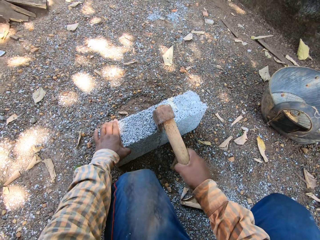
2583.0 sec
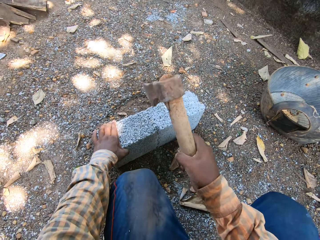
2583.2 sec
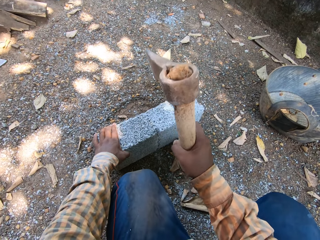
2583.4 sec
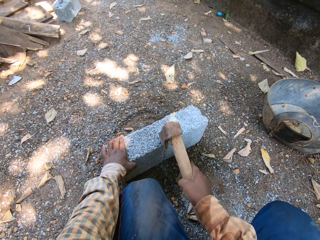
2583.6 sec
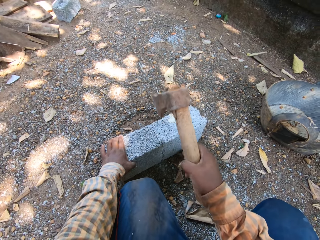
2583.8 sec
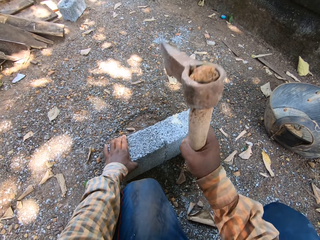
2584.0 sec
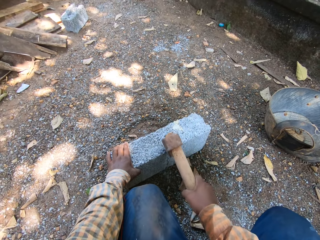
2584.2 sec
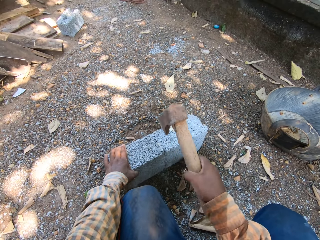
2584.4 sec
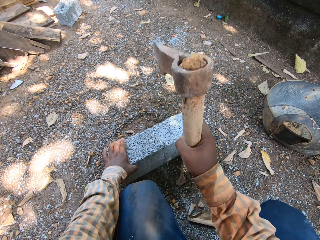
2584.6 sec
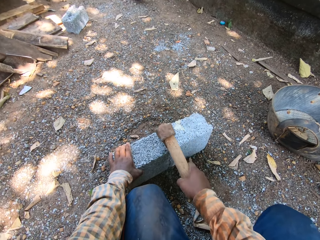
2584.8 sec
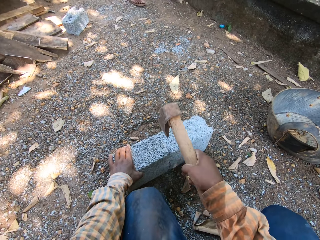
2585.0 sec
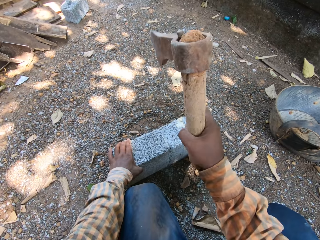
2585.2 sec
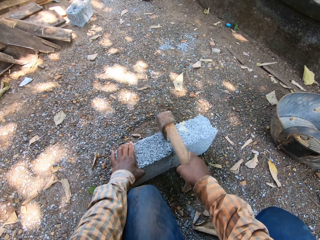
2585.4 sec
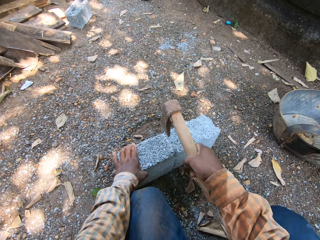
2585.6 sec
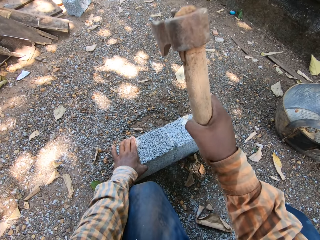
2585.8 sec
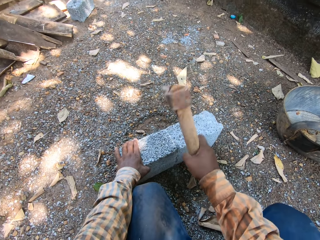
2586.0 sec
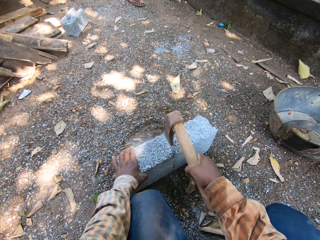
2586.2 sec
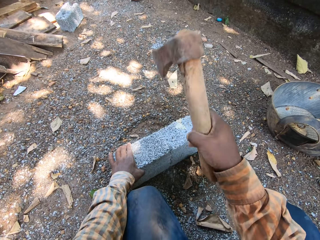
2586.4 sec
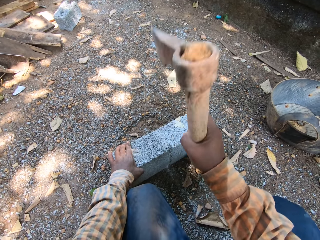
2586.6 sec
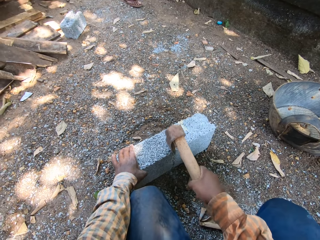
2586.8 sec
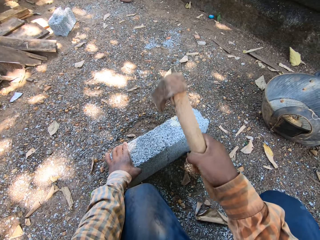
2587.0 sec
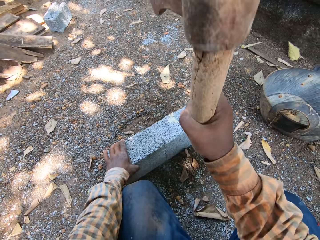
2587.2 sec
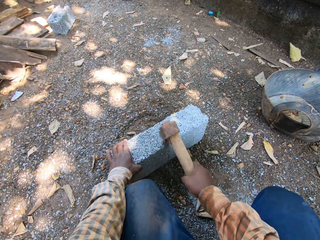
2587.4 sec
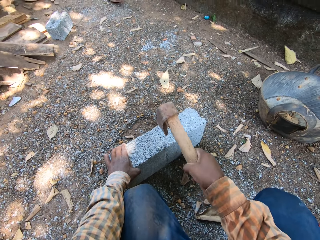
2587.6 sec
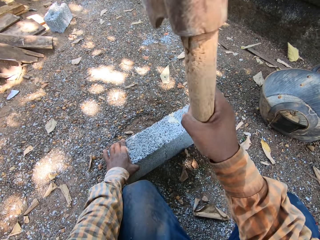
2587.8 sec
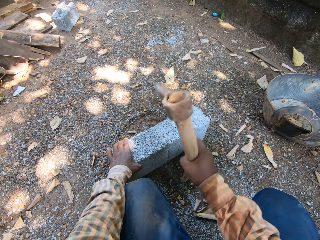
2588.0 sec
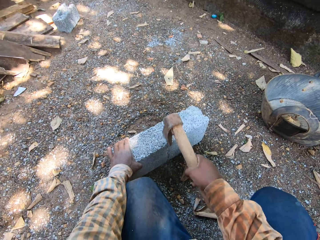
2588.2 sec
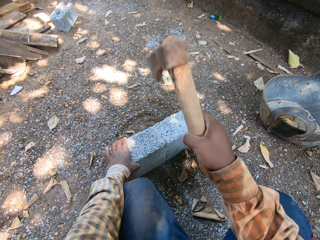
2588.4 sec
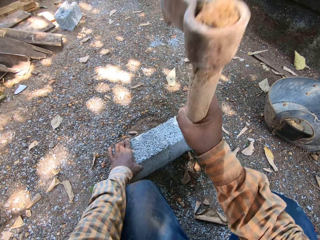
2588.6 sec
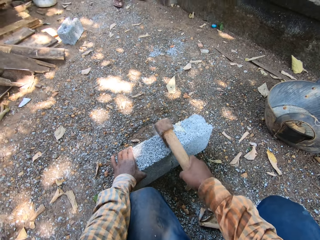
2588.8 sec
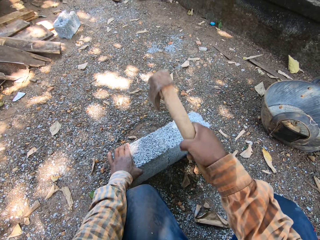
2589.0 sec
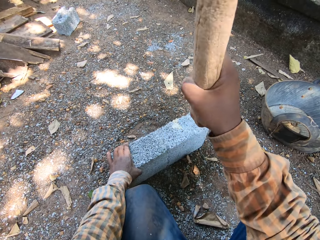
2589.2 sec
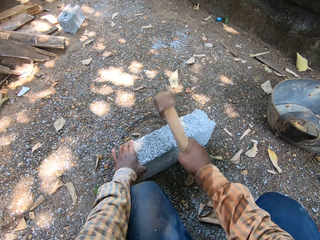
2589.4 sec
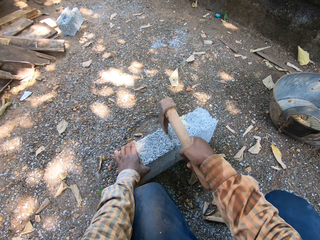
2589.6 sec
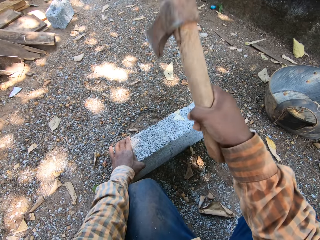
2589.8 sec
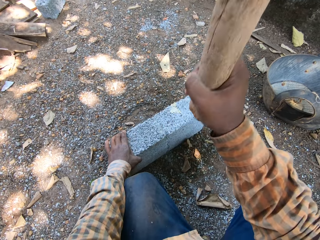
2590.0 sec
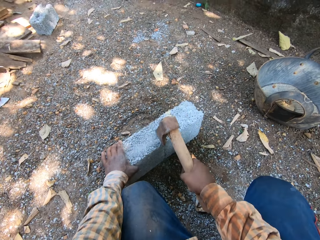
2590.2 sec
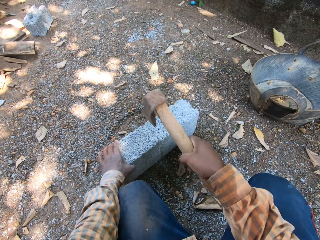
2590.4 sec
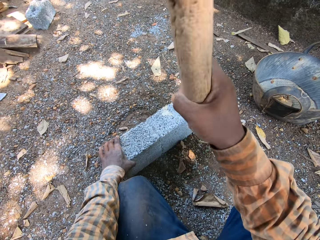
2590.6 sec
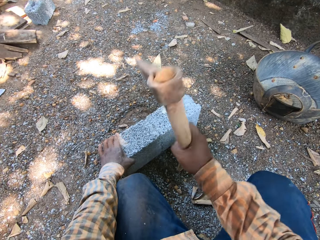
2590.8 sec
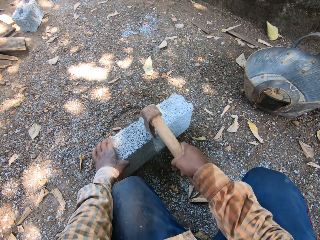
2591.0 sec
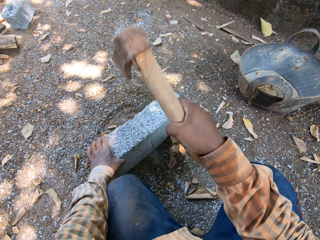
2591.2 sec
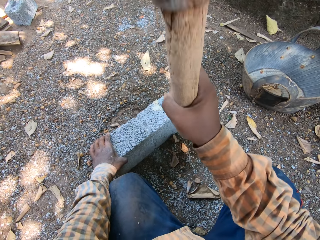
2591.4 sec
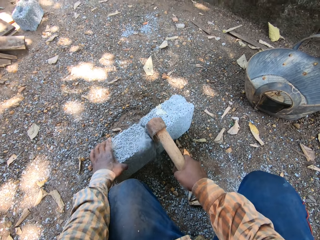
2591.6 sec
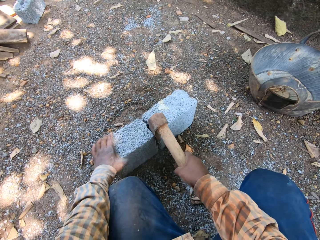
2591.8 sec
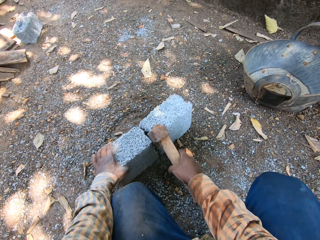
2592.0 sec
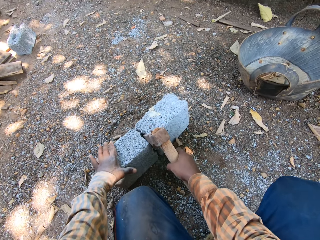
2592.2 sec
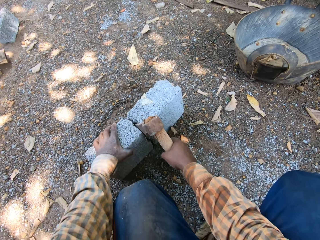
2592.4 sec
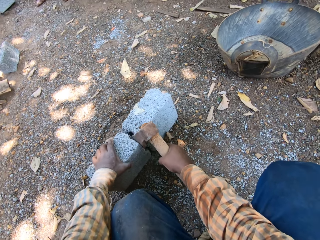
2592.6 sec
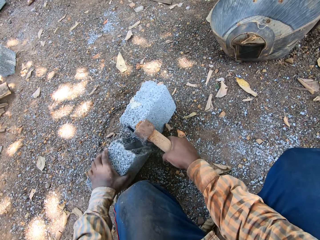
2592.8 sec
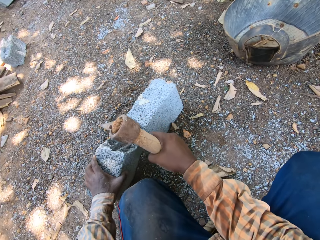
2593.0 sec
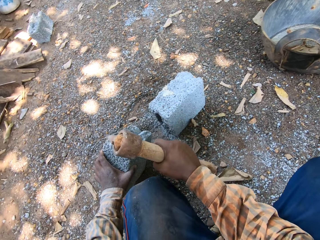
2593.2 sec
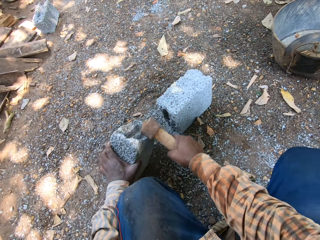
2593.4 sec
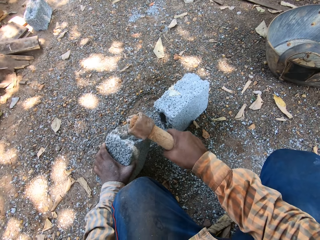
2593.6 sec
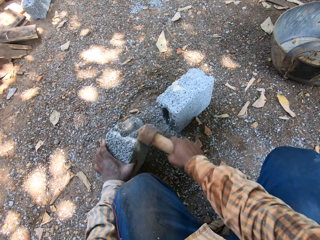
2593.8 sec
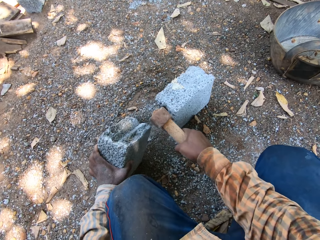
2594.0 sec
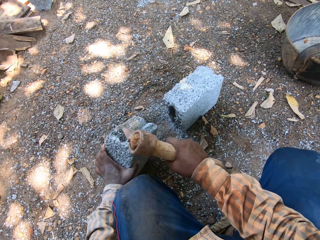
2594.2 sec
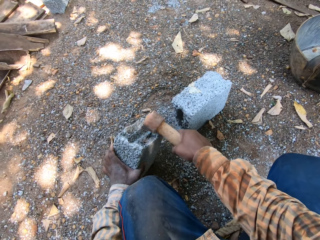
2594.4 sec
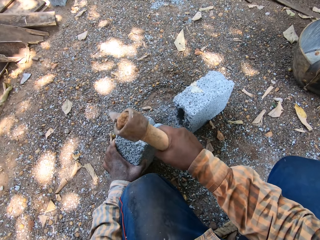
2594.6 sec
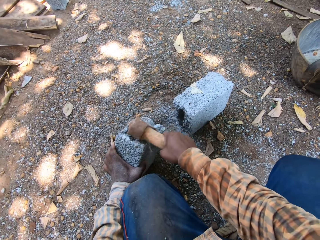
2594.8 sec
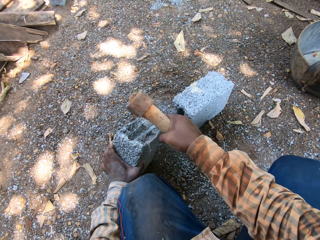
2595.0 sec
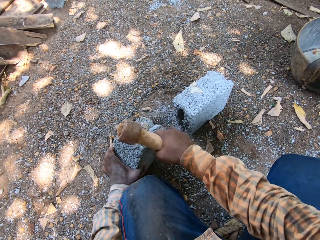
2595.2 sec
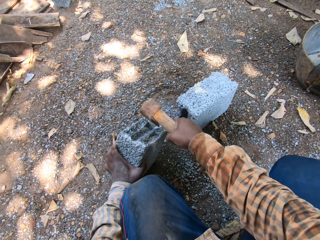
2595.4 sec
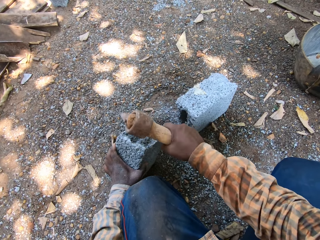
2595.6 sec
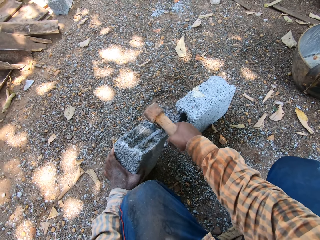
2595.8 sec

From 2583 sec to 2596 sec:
The camera wearer cuts the concrete block on the ground with an axe. He splits the block on the ground with the axe in his right hand. He tilts the half block on the ground with his left hand. He scrapes the half block on the ground with the axe in his right hand.

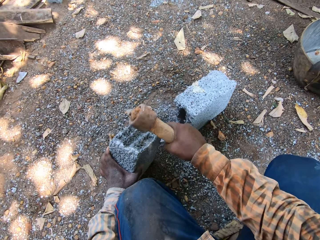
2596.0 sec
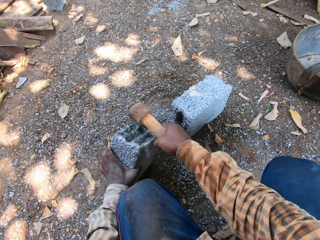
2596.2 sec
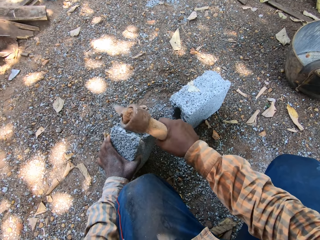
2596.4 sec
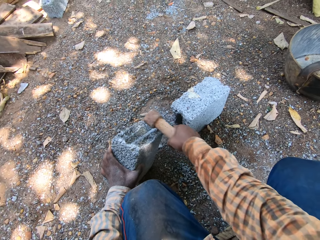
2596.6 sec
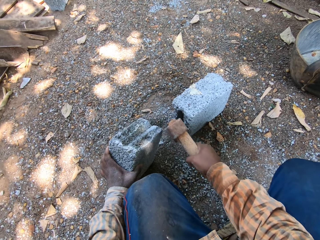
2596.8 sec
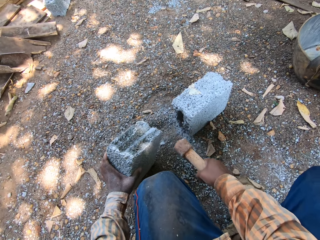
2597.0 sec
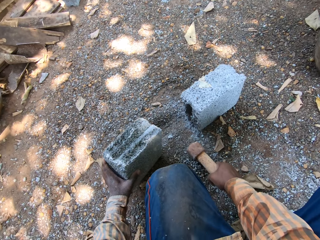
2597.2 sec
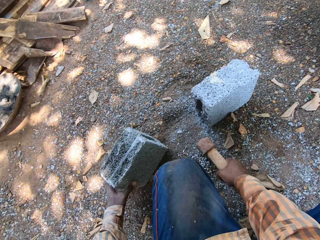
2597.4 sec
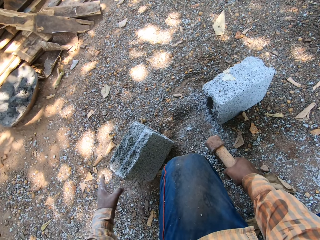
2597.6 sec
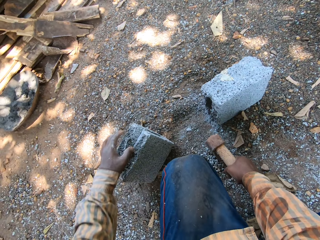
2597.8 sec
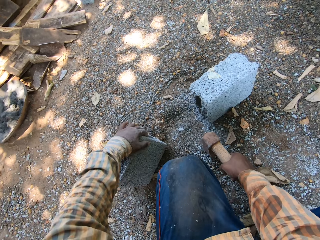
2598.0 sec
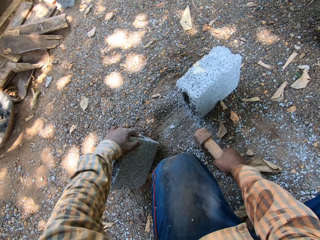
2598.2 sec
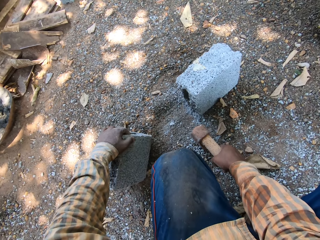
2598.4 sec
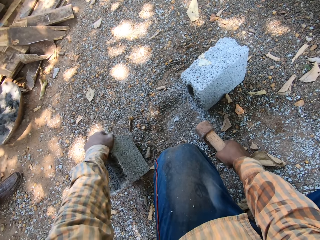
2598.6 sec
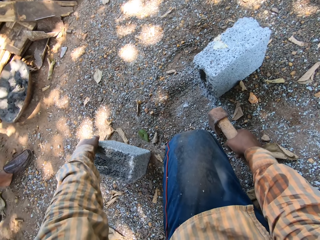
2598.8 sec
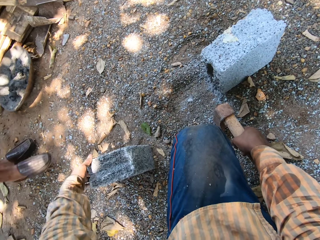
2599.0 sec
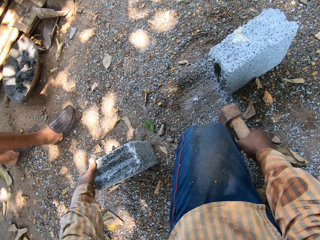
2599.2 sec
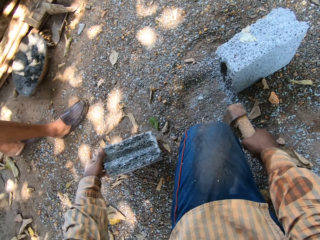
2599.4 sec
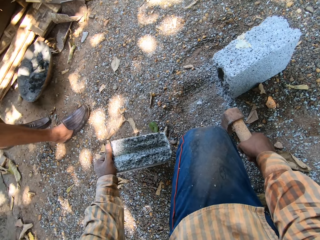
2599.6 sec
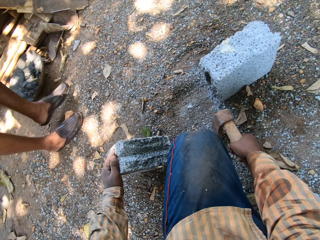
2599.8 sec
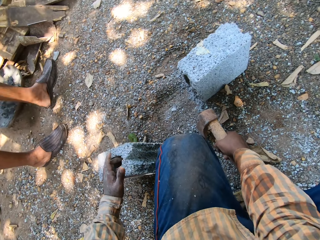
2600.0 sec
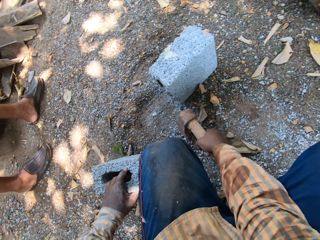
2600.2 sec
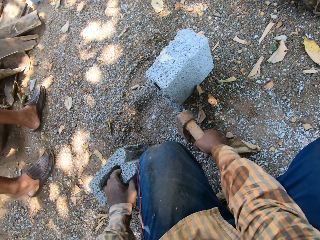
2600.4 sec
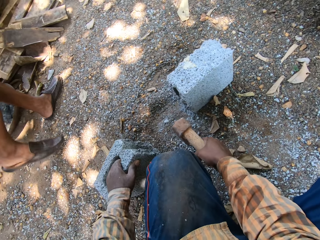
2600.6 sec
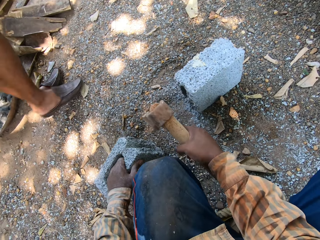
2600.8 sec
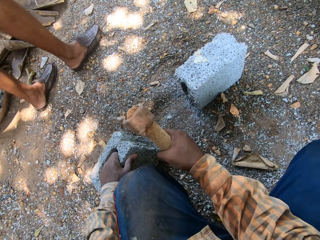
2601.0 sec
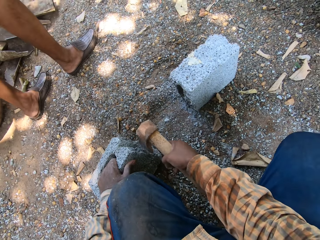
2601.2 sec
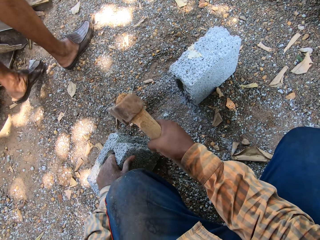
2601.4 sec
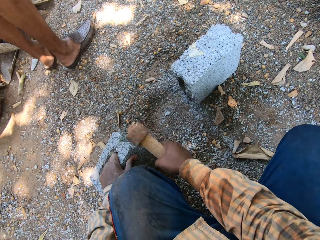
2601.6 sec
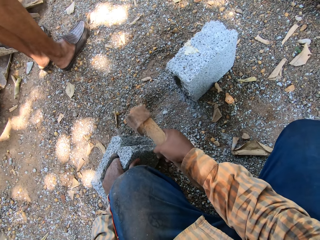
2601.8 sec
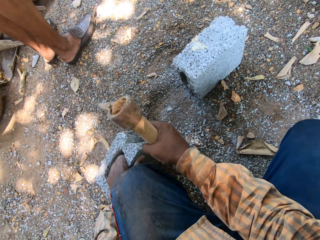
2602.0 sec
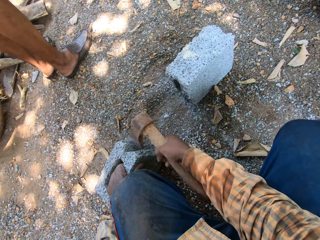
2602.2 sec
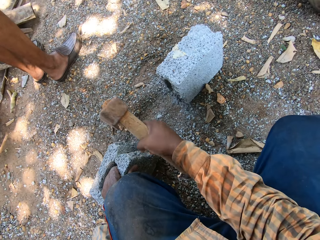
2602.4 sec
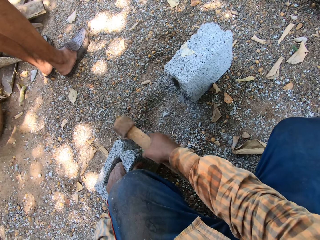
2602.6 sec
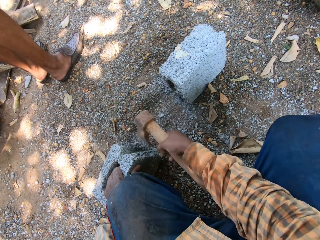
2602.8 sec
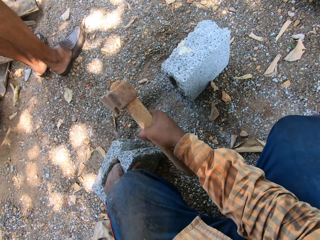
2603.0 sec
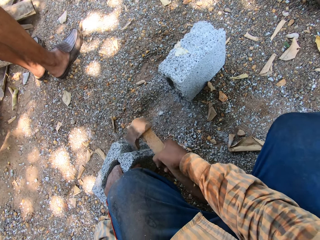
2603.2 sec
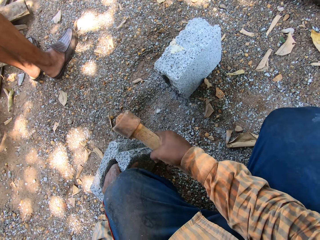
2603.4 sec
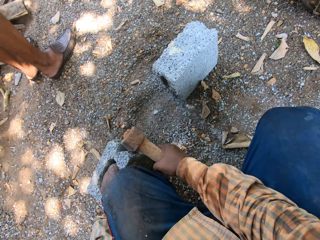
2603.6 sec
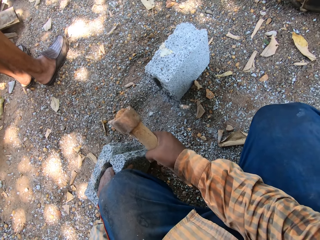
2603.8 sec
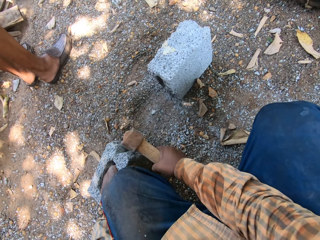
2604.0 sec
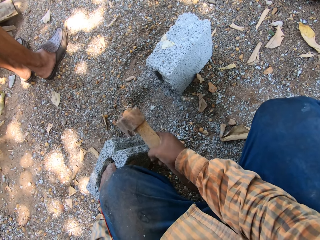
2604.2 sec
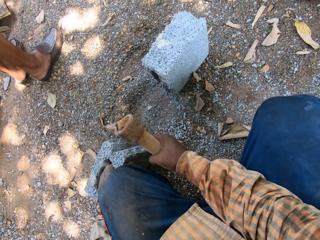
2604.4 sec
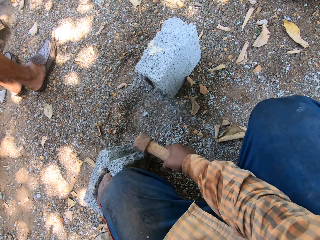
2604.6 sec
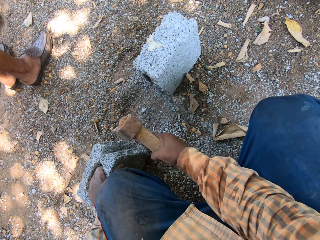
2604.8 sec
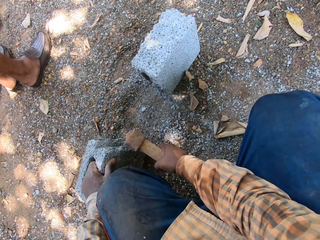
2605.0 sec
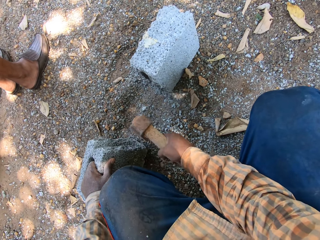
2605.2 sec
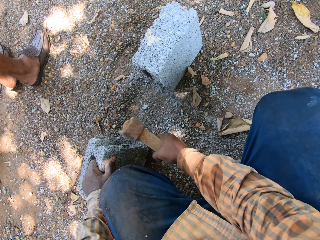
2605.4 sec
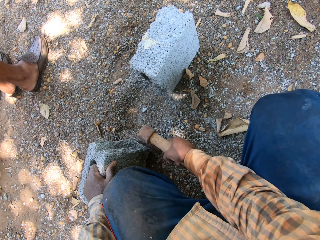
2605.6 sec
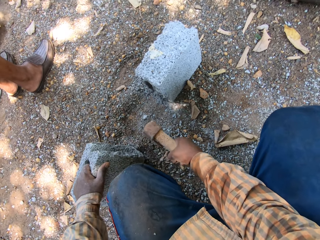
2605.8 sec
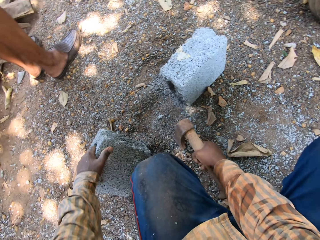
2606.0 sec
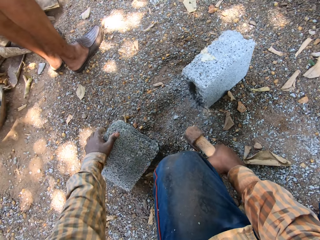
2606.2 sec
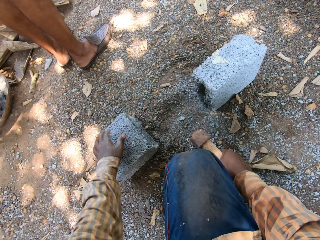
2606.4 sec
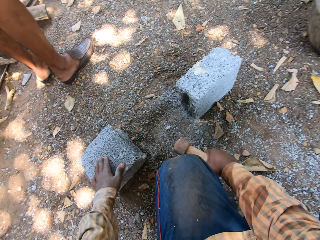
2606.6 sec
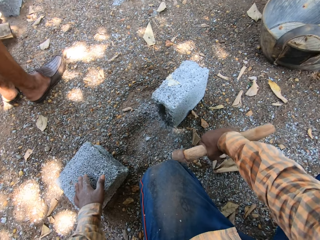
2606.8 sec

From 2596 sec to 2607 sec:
The camera wearer puts the half block on the ground with his left hand. He turns the half block on the ground with his left hand. He holds the concrete block with his left hand. He cuts the concrete block on the ground with an axe. He lays the half block on the ground with his left hand.
